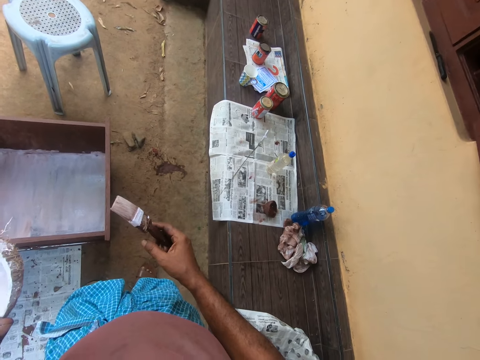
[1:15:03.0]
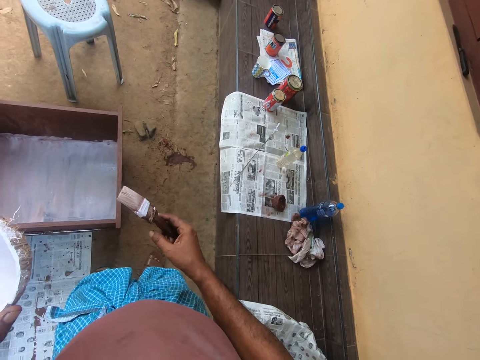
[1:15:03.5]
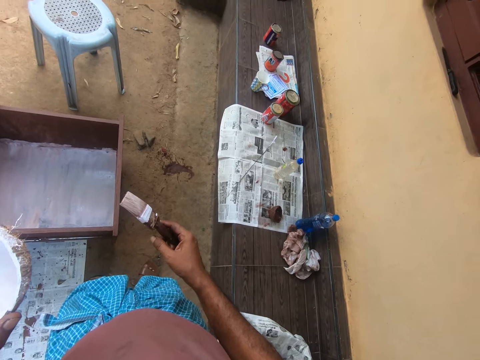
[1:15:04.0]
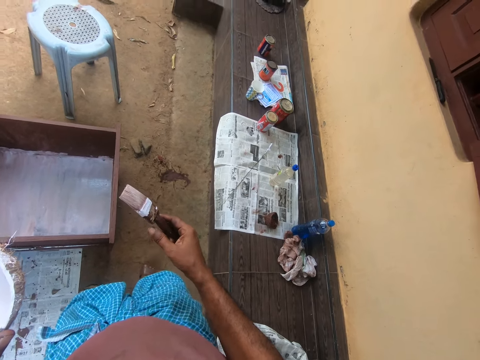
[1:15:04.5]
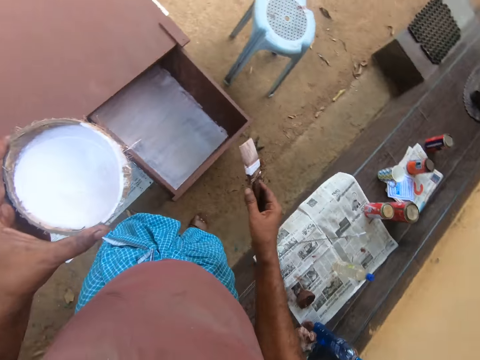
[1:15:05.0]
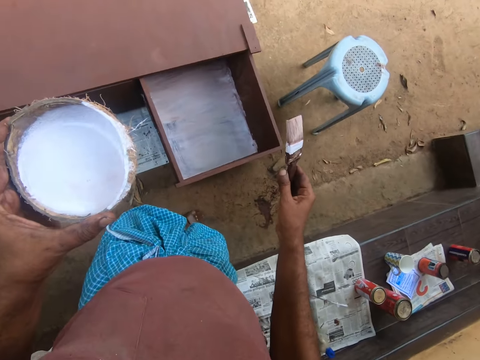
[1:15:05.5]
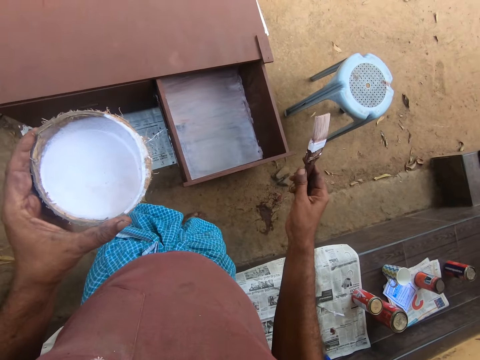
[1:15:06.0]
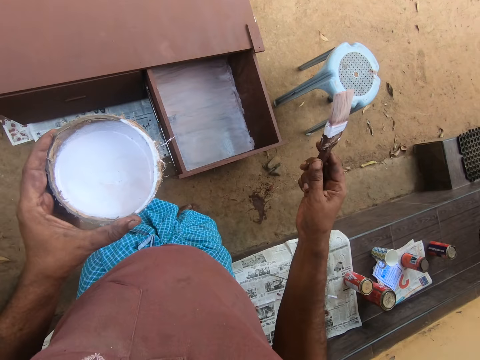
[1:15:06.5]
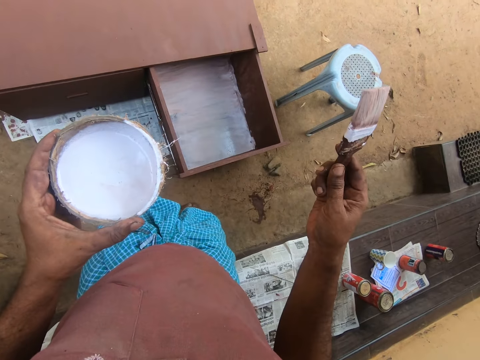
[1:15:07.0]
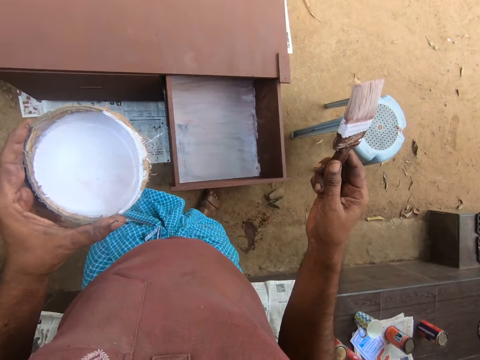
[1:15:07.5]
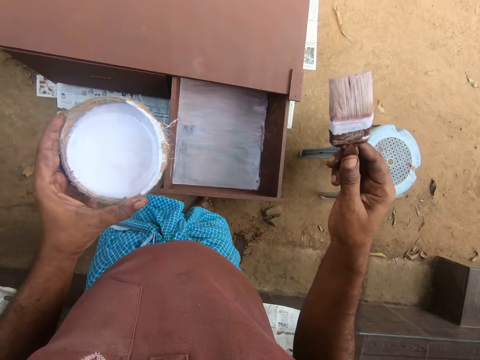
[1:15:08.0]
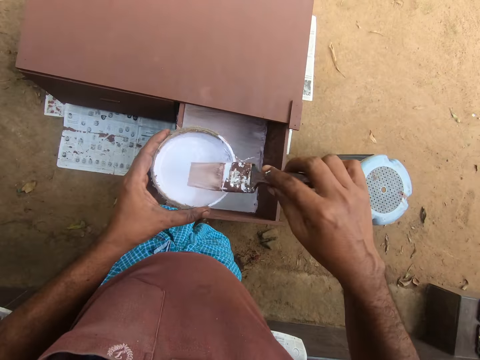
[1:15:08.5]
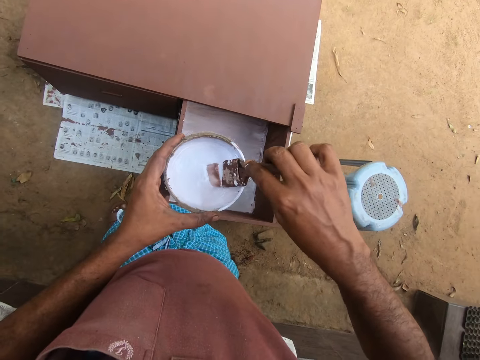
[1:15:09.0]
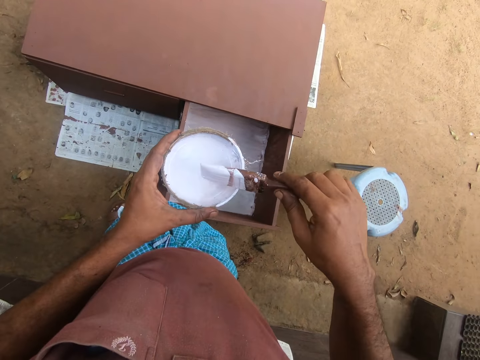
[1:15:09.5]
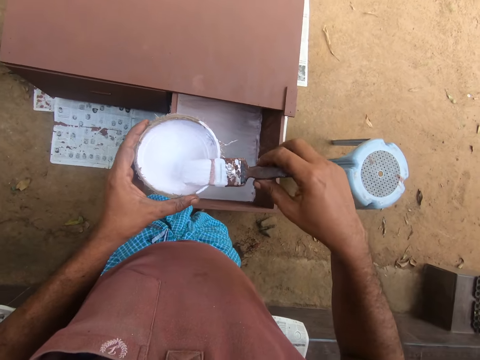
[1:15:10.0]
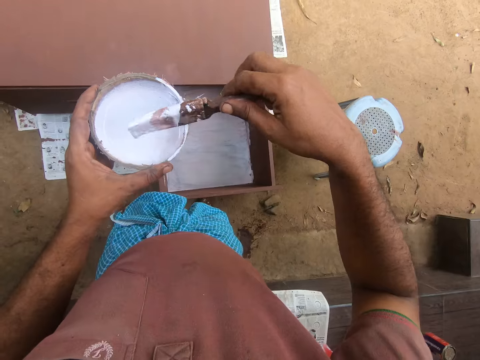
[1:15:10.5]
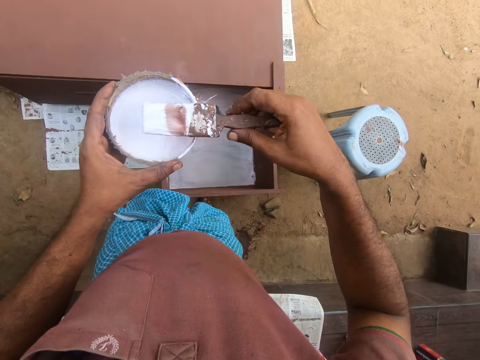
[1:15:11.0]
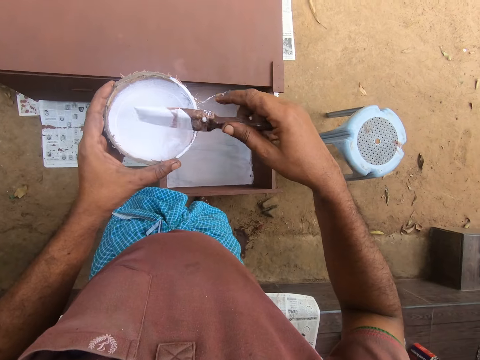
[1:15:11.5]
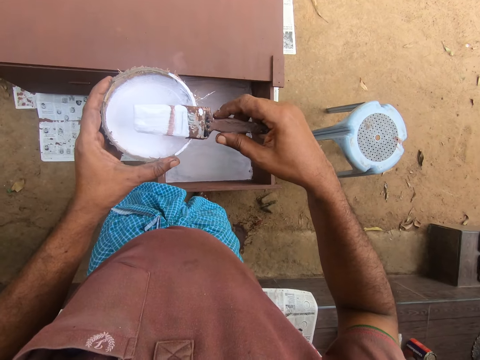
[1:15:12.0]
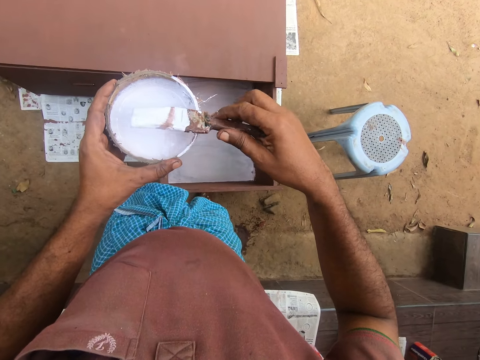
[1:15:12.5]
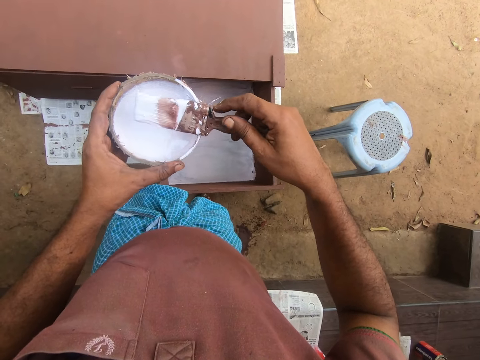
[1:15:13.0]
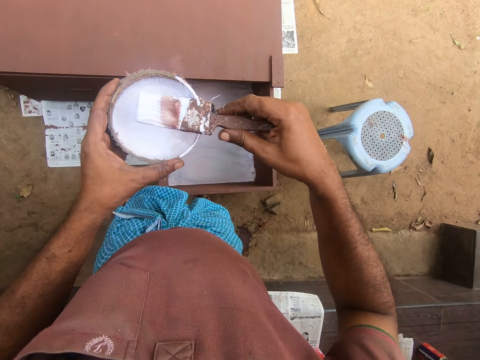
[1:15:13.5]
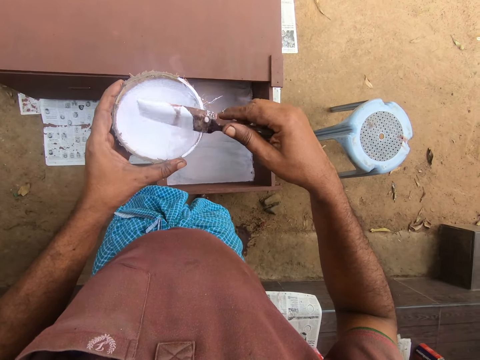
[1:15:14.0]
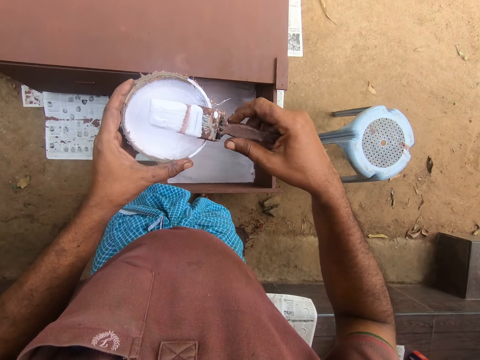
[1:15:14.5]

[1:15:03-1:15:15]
The camera wearer turns towards the drawer cabinet. They dip the brush in the paint inside the bowl. They spread paint around the paint brush.

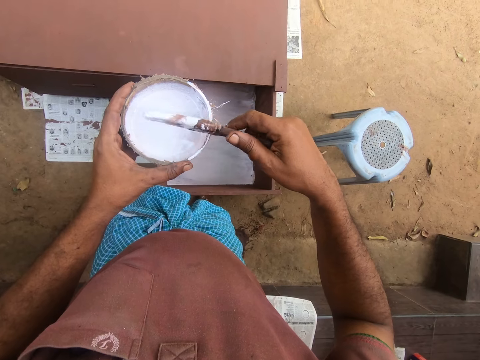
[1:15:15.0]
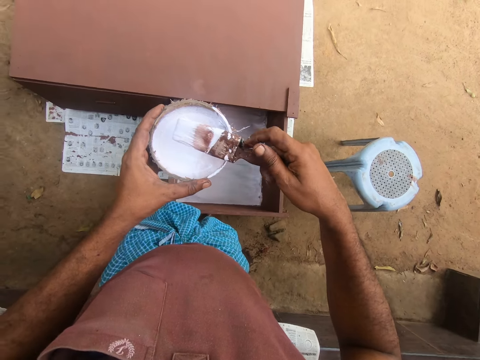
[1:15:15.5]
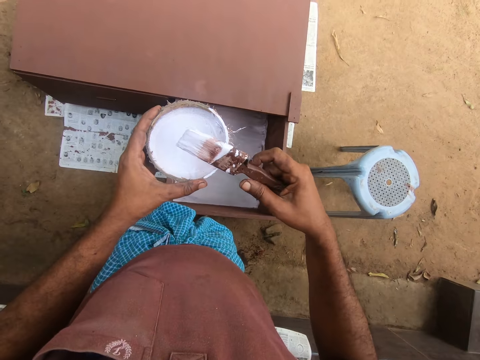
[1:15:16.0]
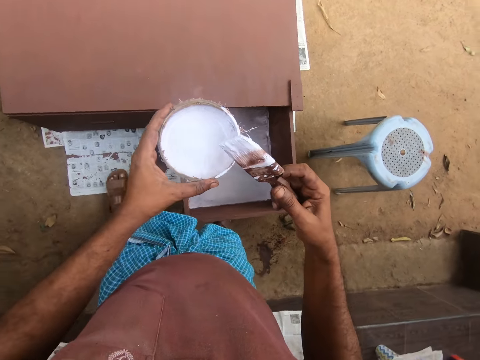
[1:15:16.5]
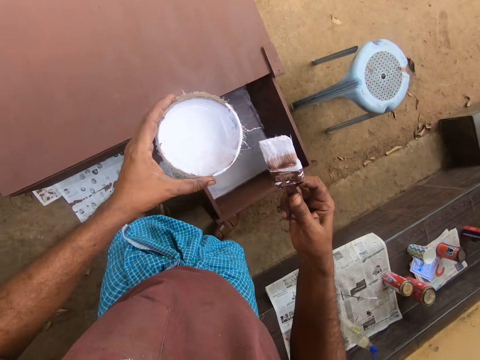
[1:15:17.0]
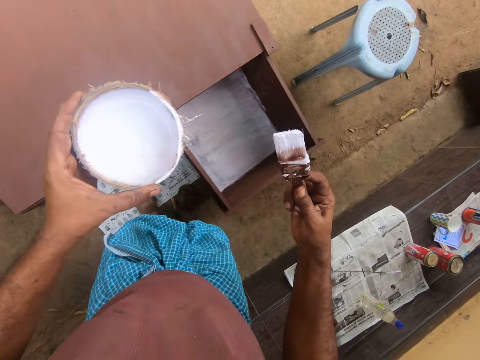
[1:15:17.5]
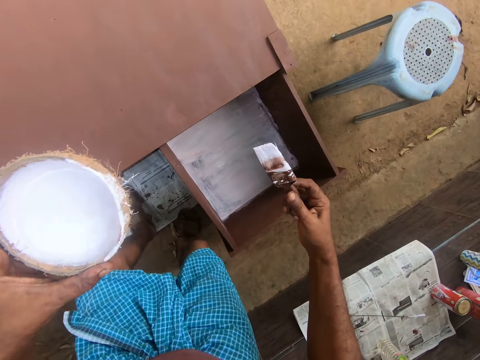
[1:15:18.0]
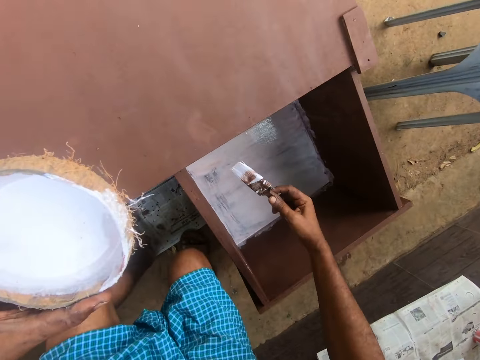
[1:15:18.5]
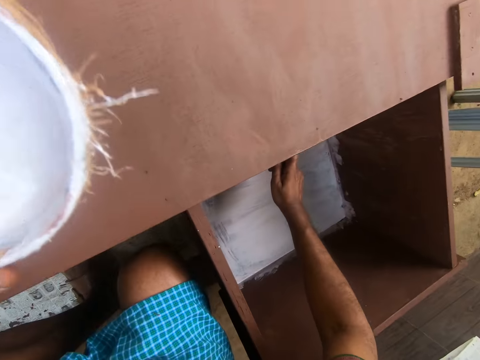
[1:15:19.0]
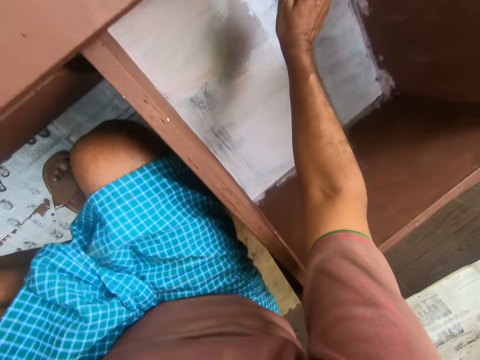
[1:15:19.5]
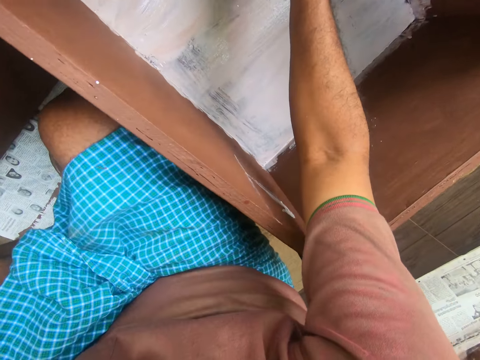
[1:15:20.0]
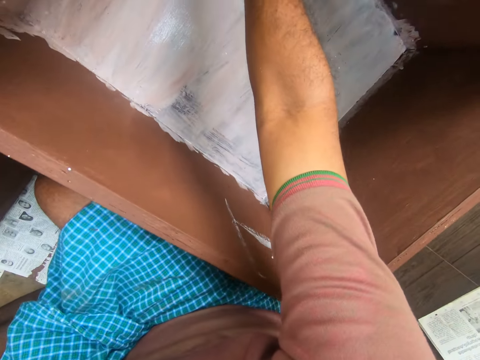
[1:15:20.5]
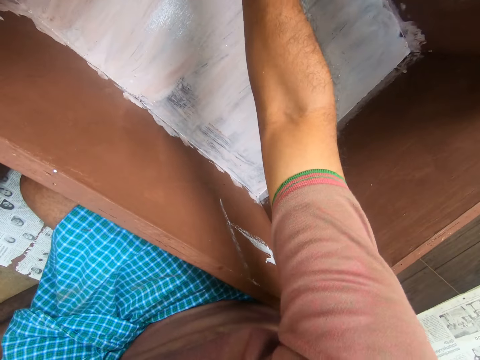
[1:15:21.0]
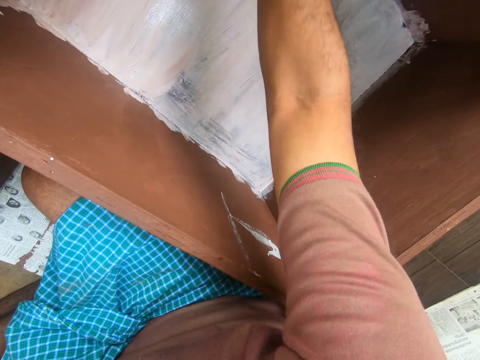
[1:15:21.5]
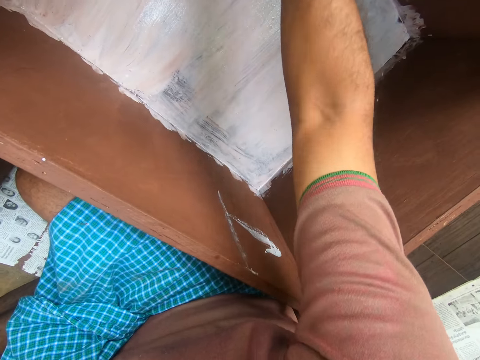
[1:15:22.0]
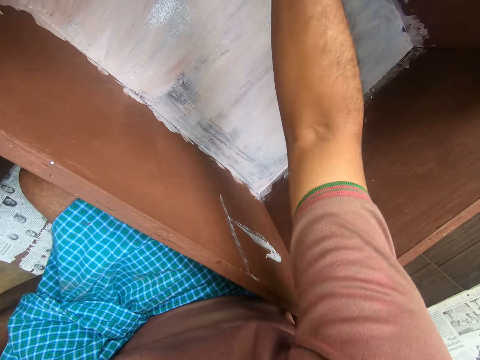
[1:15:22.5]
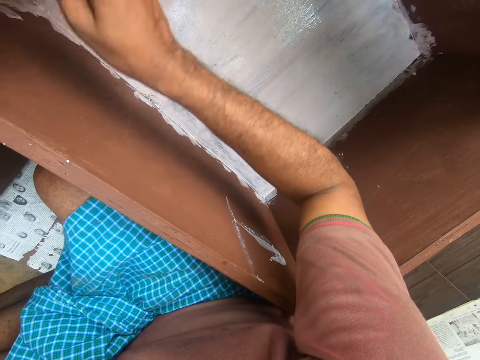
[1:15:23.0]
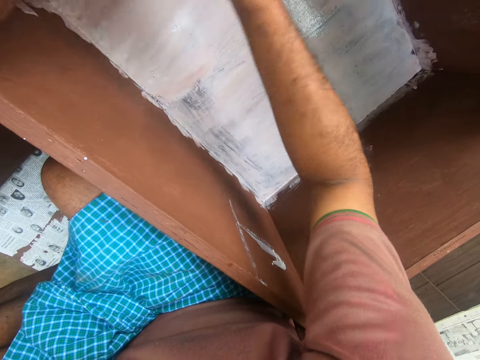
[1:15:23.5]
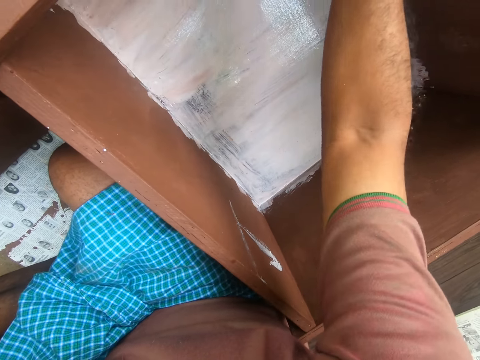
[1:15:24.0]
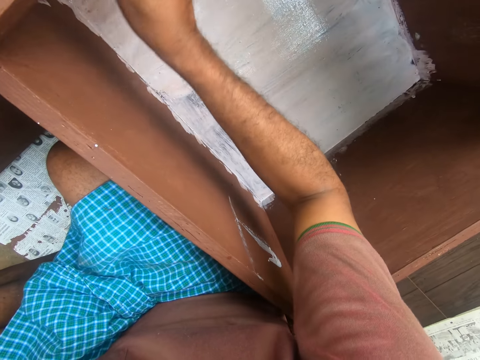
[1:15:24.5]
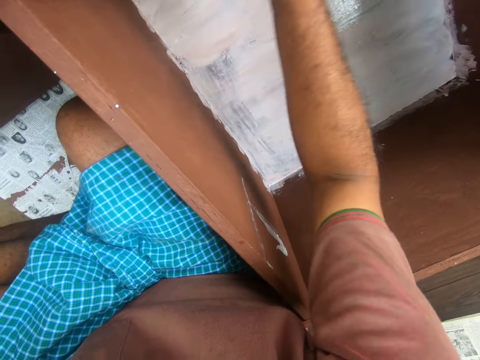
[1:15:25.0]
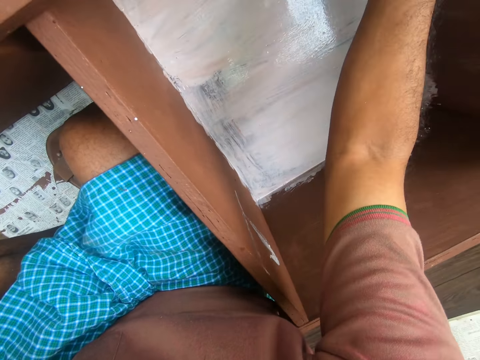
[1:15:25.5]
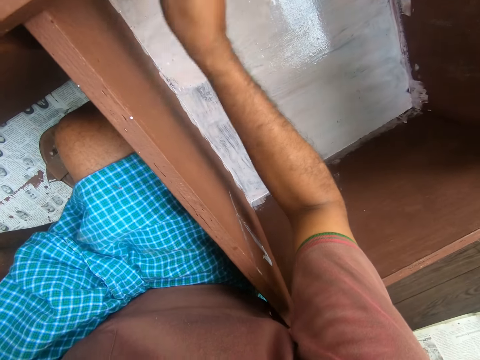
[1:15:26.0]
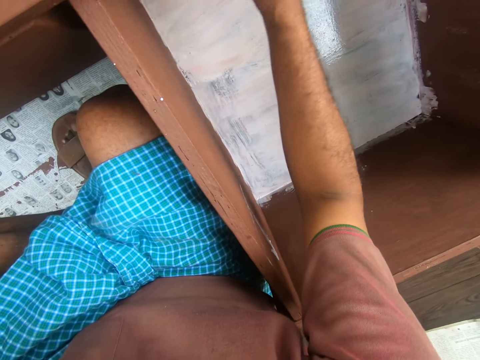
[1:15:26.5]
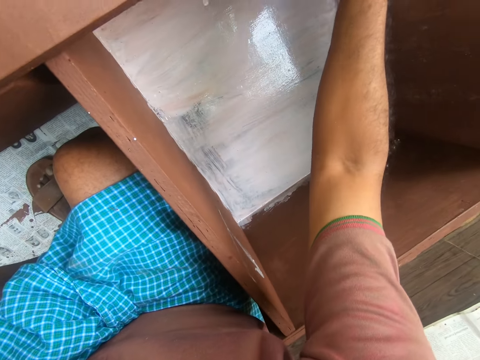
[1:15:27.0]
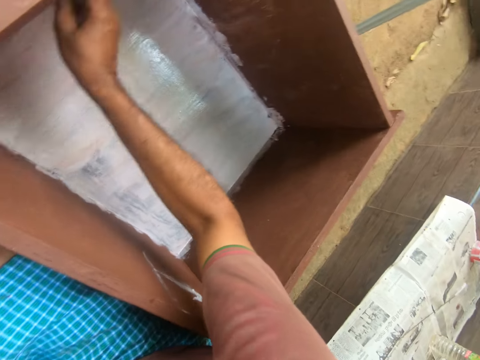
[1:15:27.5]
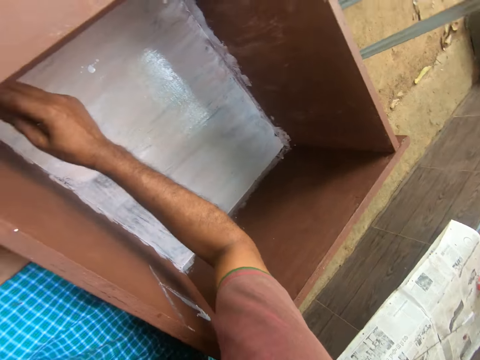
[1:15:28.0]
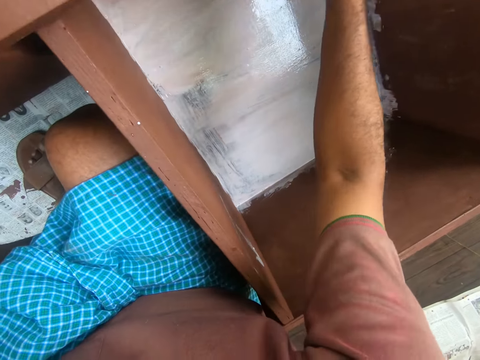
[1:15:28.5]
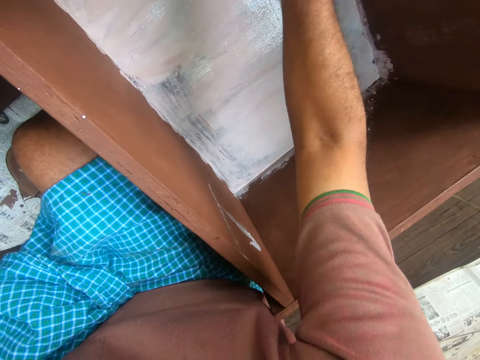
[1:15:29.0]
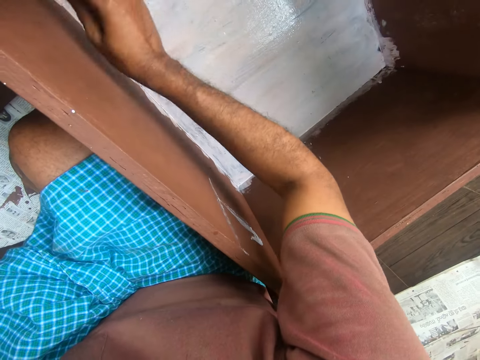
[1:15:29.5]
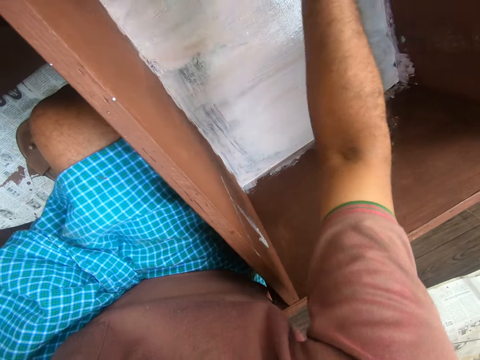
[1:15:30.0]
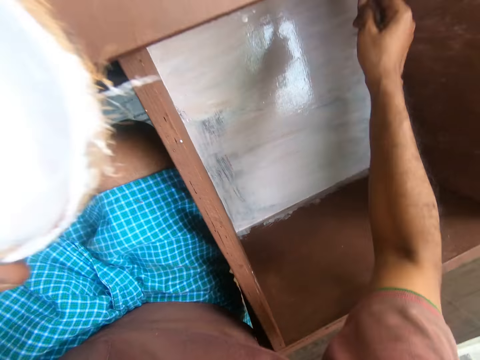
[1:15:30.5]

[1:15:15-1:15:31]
The camera wearer moves towards the drawer cabinet. They squat down and direct the paint brush towards the drawer. They paint the drawer using the paint brush.
